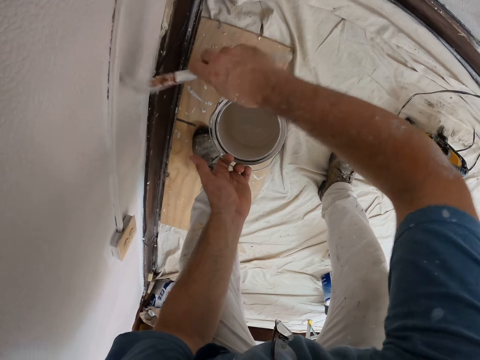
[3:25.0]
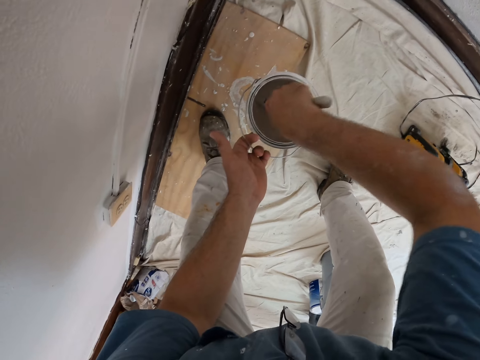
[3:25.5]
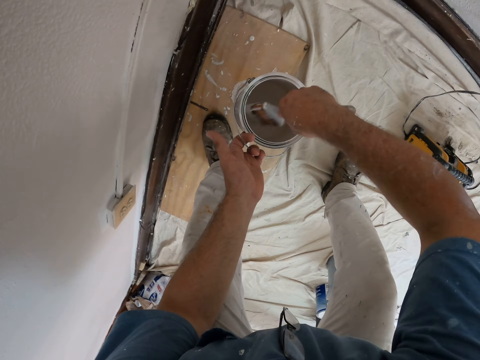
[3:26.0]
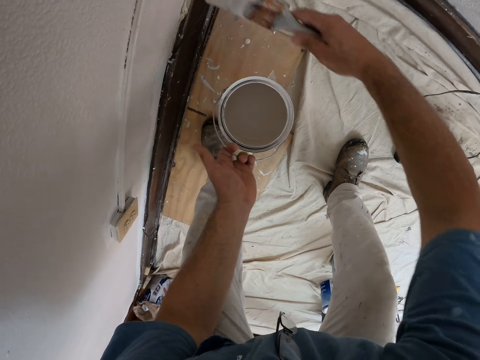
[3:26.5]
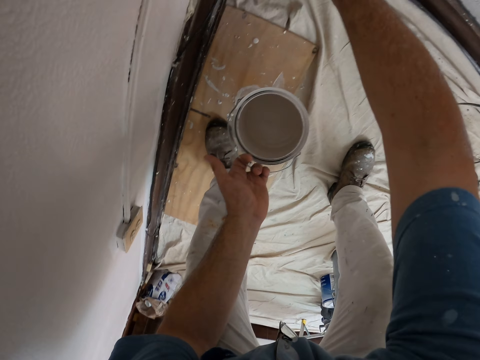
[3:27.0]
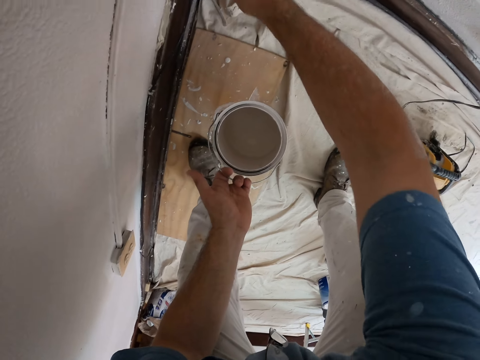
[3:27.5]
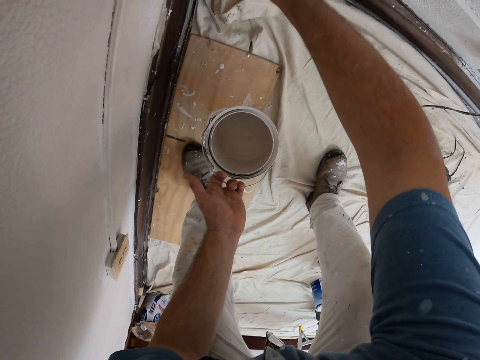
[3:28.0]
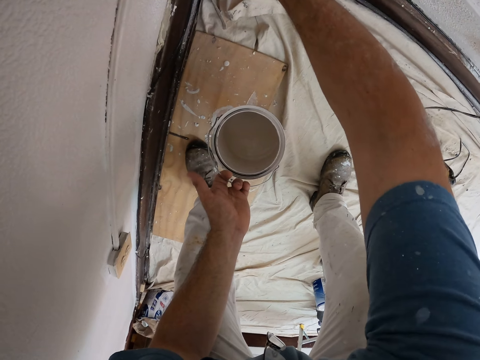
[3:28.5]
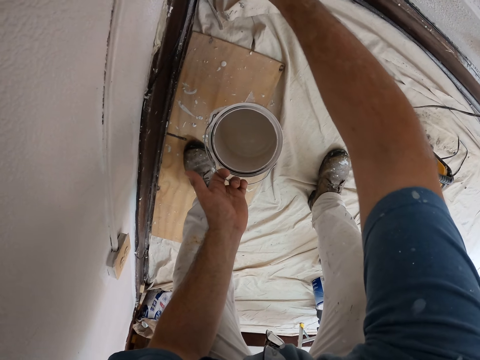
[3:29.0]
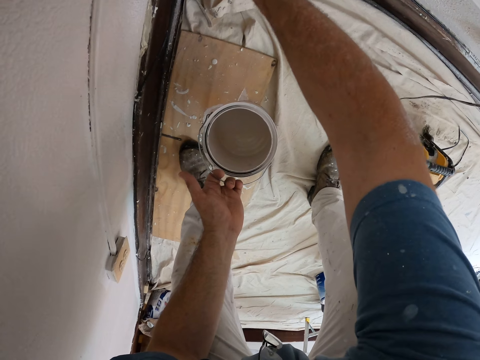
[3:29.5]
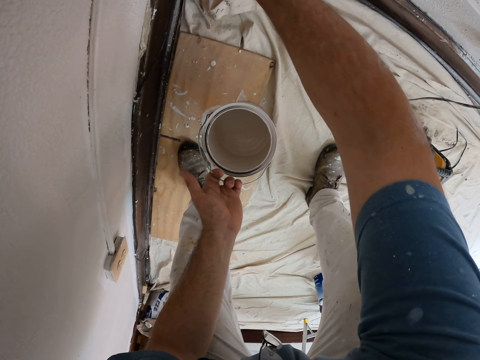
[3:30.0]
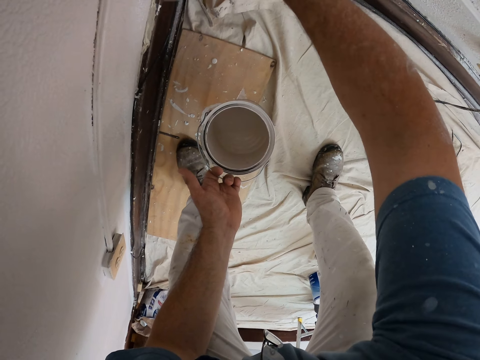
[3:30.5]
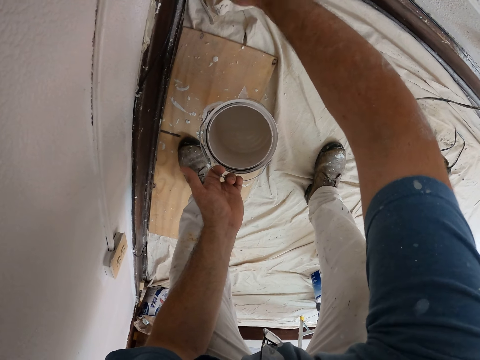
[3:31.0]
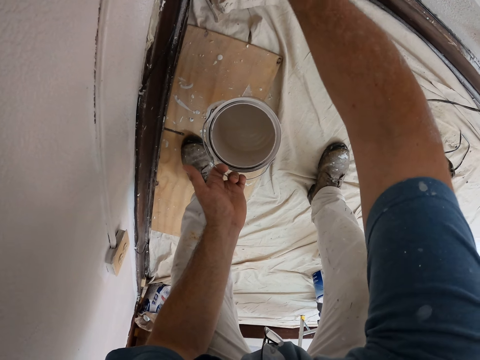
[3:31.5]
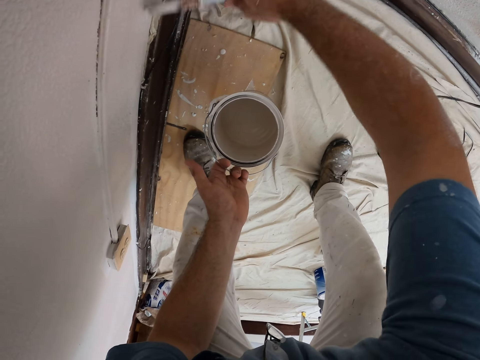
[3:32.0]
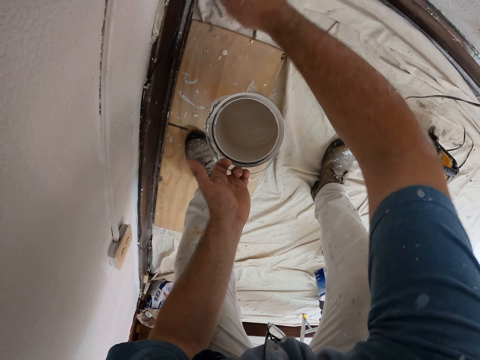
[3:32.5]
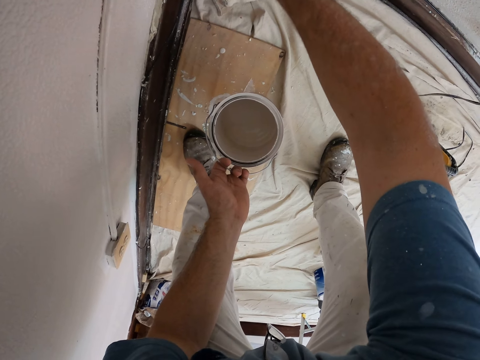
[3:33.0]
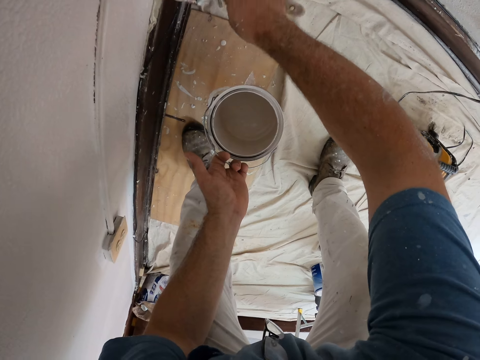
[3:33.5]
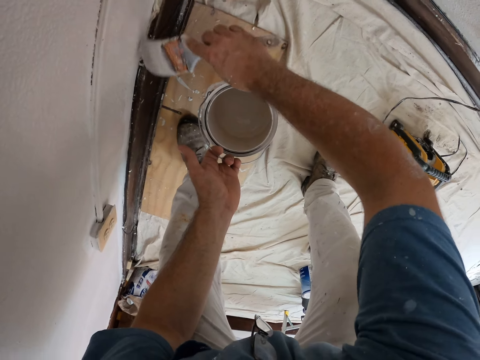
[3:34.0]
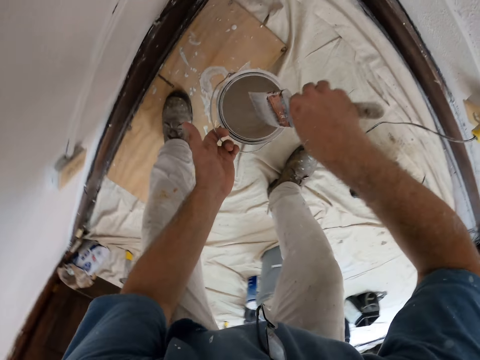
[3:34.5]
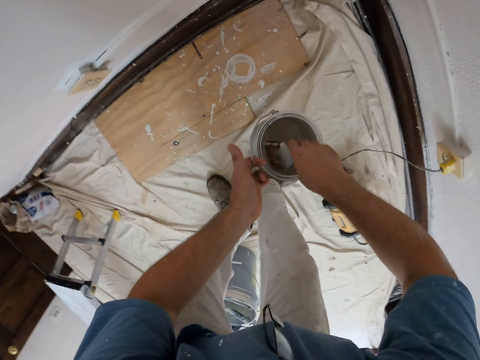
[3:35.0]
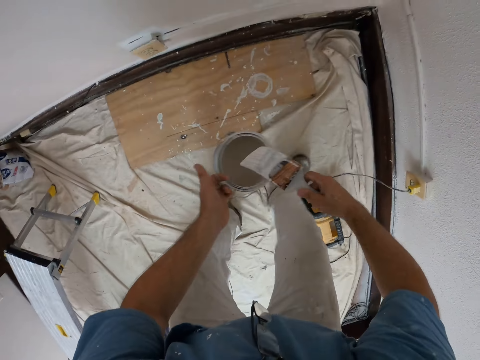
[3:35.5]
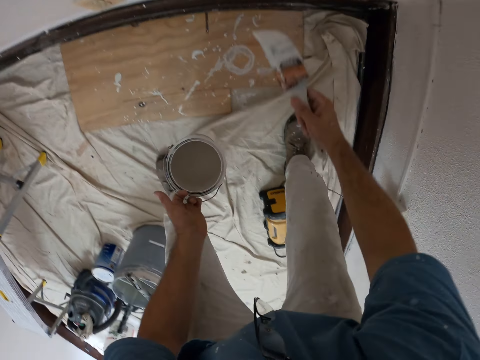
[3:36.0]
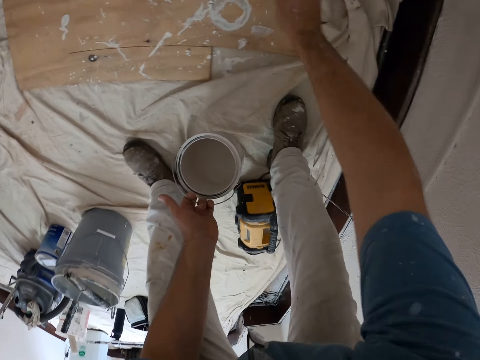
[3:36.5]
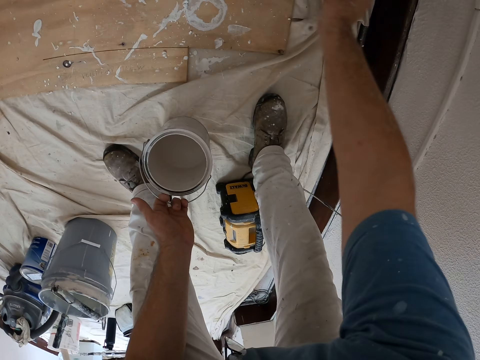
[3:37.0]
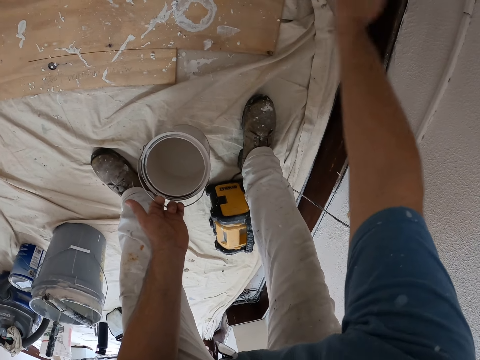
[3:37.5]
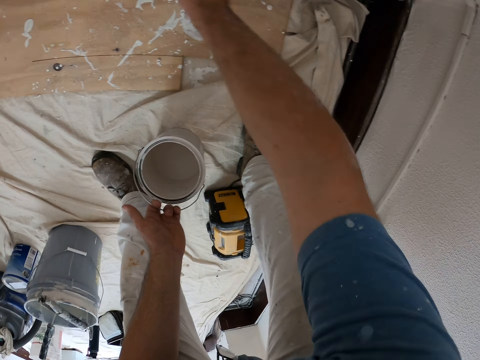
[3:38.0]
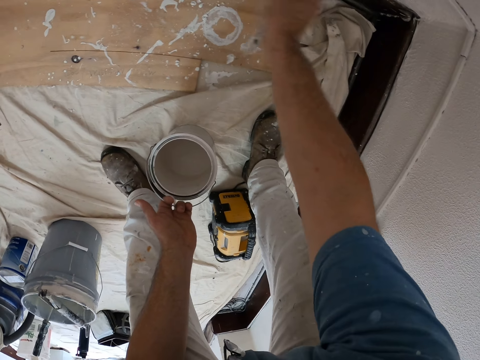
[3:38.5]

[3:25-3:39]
The camera wearer scoops paint with the paint brush from the paint can. They paint a part of the wall with the brush. They scoop paint with the paint brush from the paint can. They paint a part of the wall with the brush.

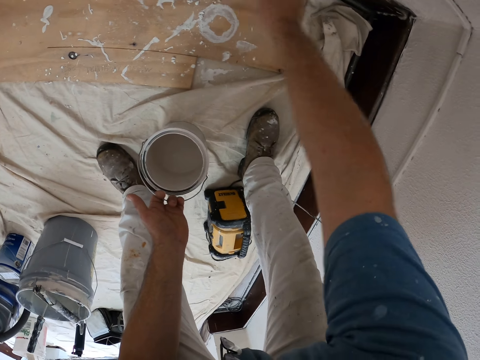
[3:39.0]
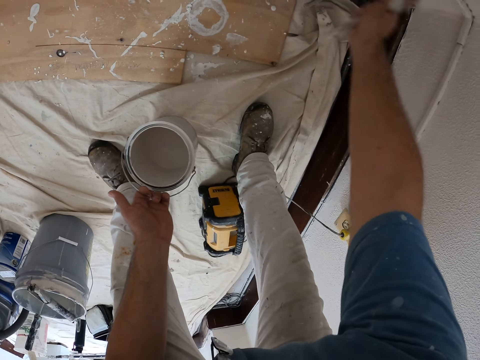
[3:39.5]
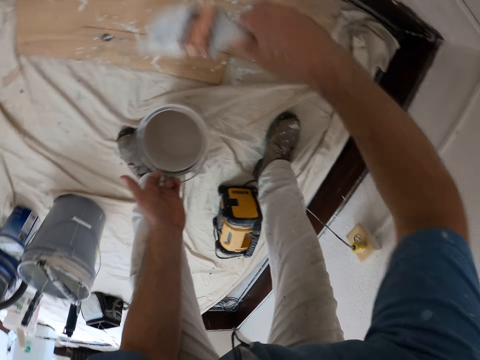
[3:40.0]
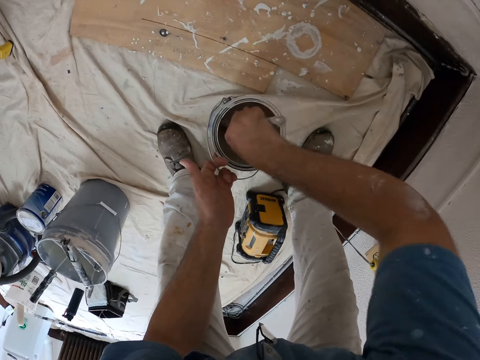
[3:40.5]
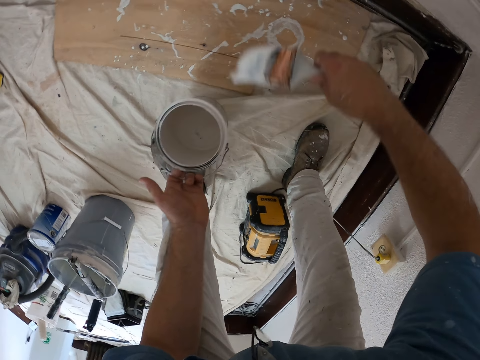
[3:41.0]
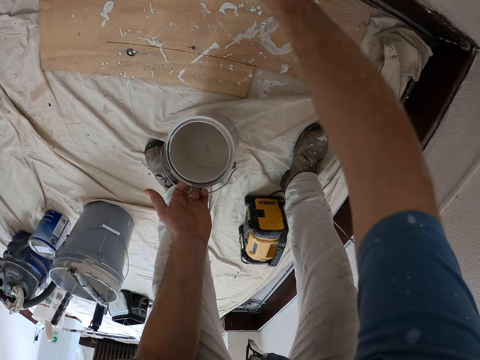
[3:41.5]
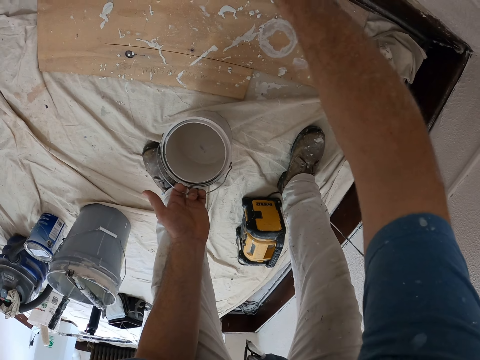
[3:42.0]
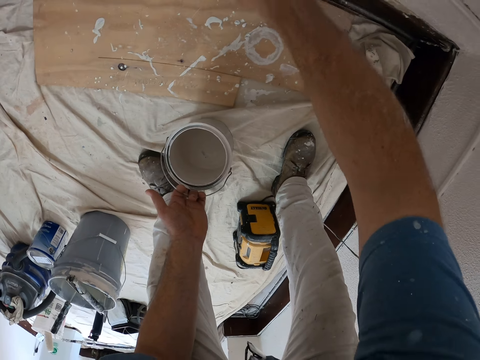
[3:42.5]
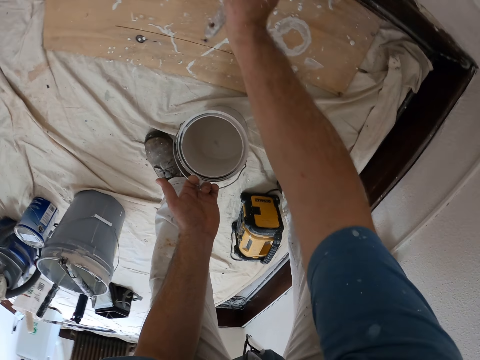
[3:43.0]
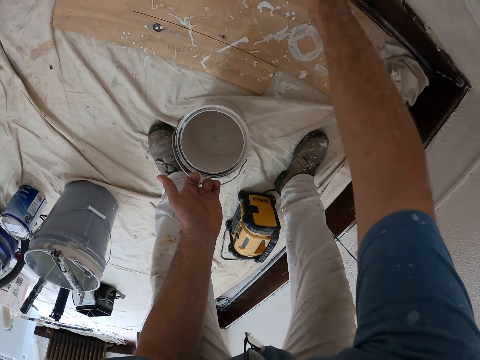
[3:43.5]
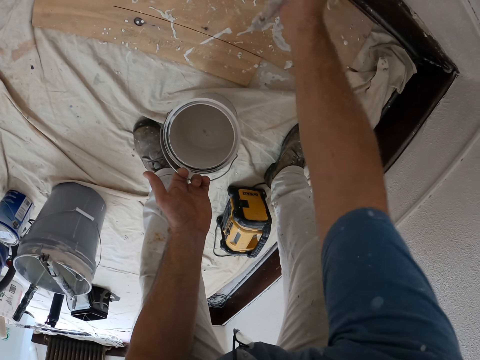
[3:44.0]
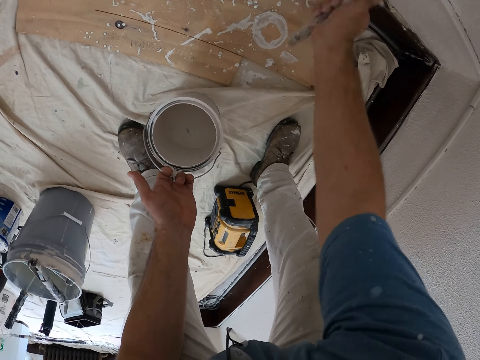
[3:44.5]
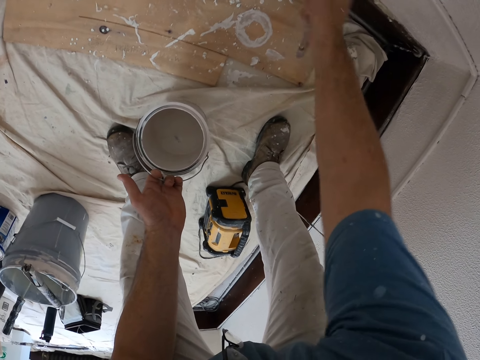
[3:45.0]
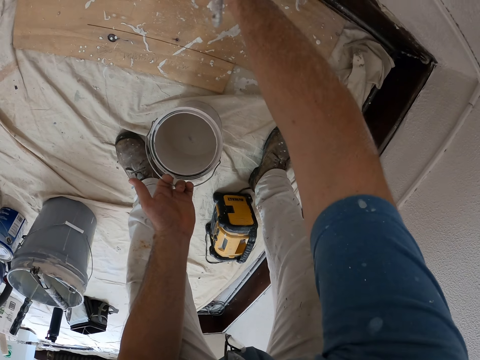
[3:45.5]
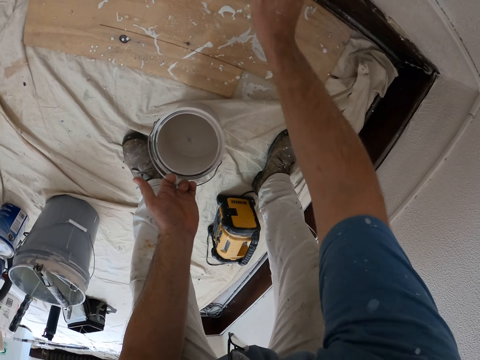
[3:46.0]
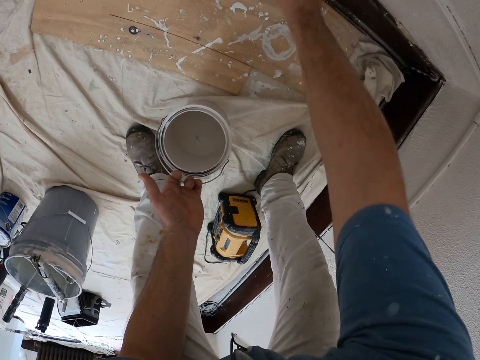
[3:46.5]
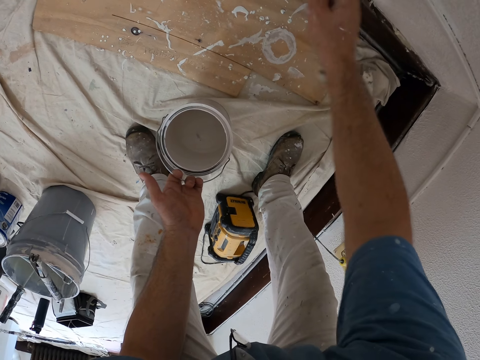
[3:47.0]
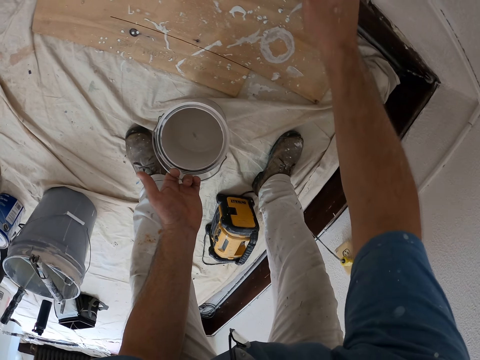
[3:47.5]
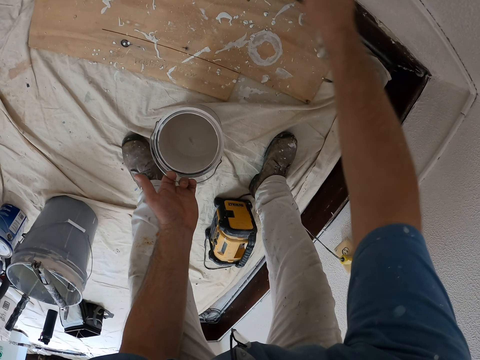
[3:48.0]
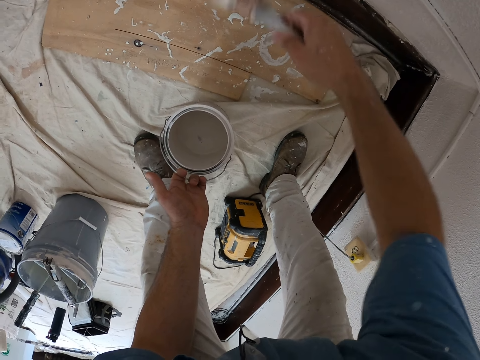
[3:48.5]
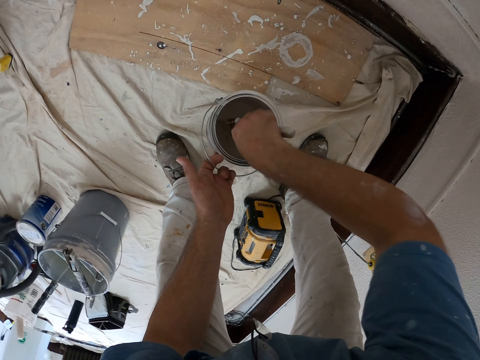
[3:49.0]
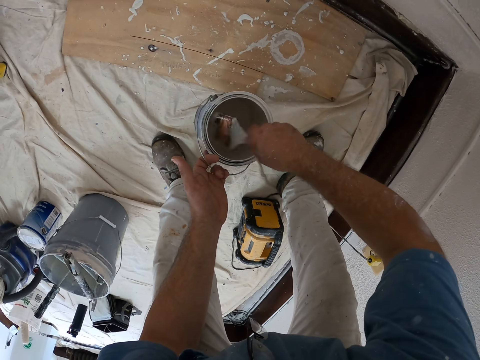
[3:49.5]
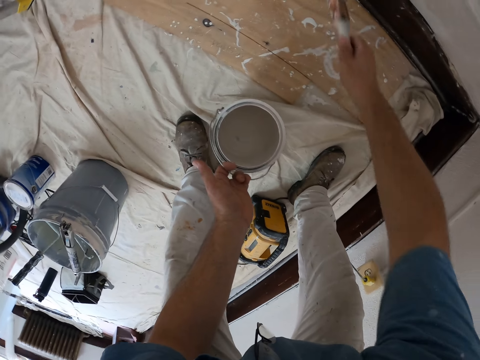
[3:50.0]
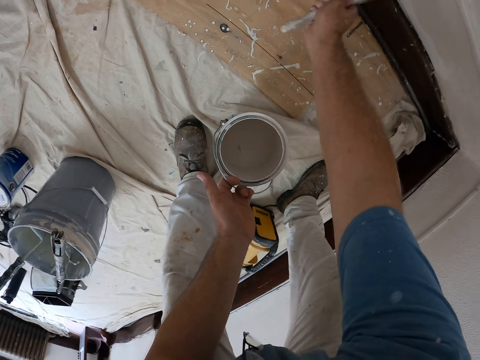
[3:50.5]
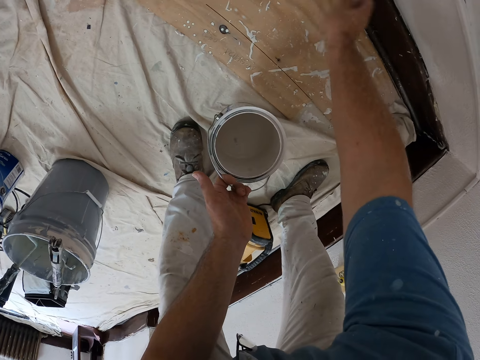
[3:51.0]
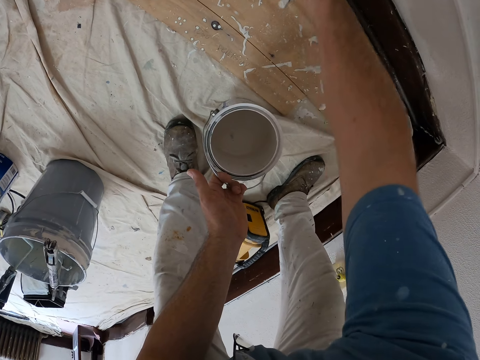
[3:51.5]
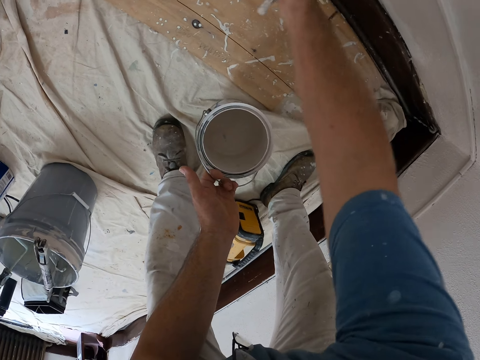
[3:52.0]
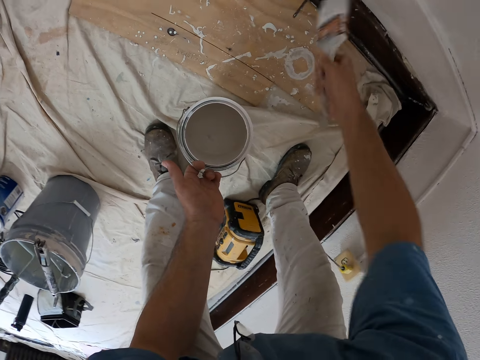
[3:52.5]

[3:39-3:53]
The camera wearer scoops paint with the paint brush from the paint can. They paint a part of the wall with the brush. They scoop paint with the paint brush from the paint can. They paint a part of the wall with the brush.
